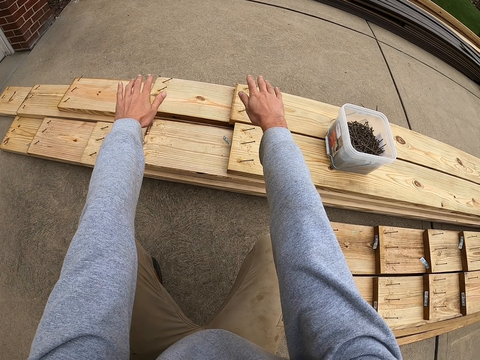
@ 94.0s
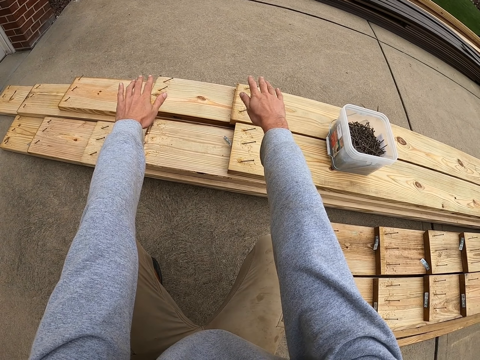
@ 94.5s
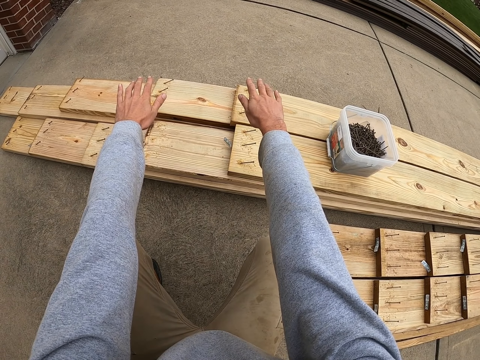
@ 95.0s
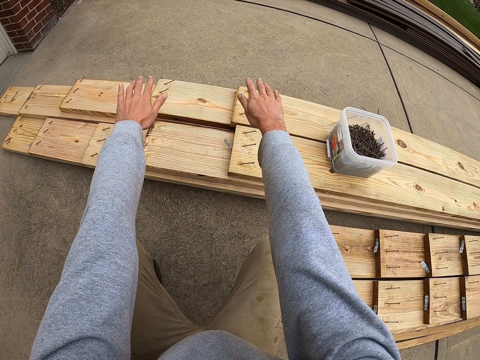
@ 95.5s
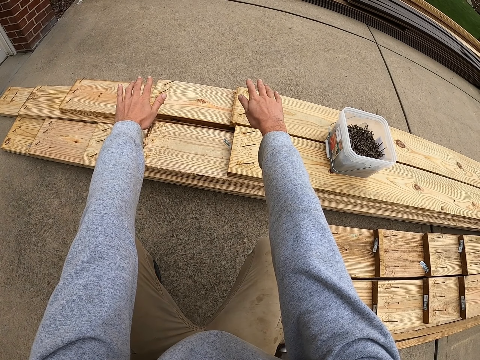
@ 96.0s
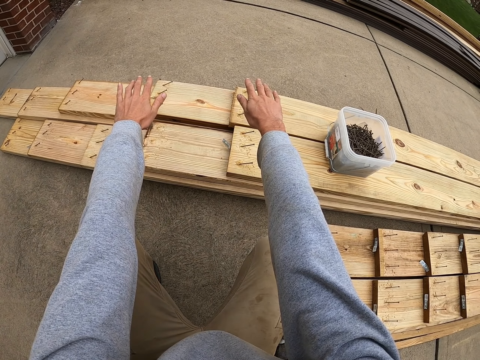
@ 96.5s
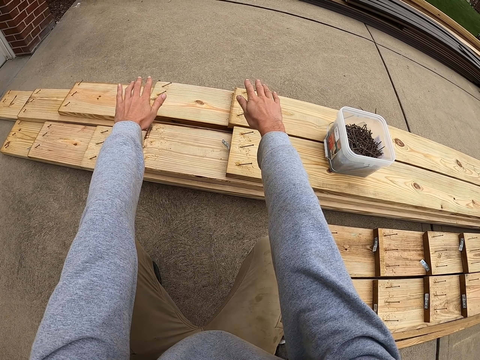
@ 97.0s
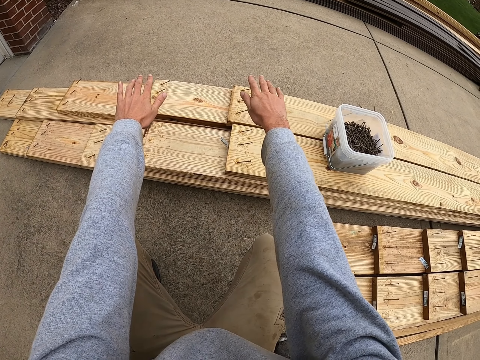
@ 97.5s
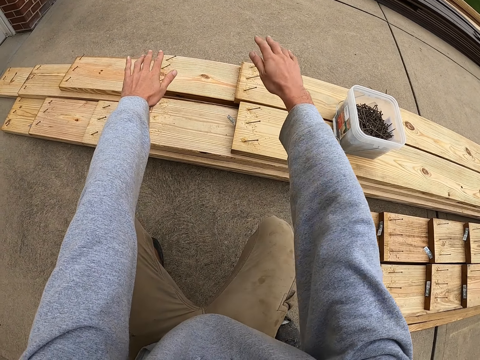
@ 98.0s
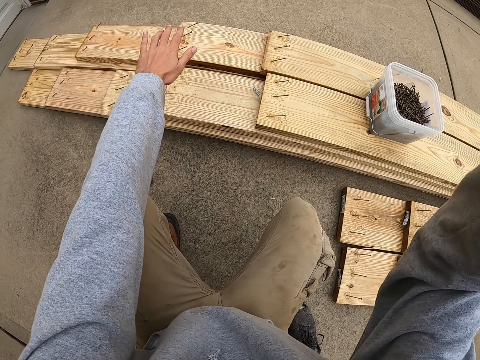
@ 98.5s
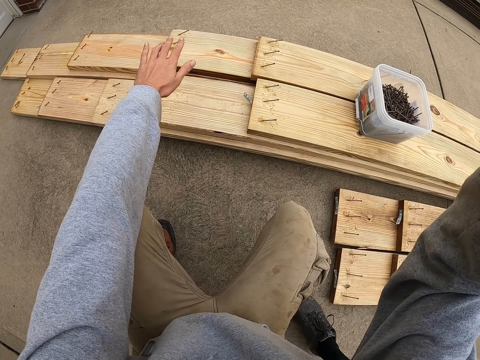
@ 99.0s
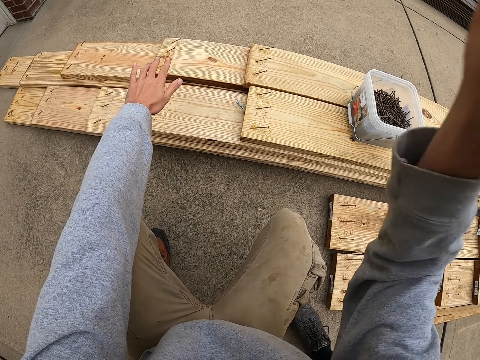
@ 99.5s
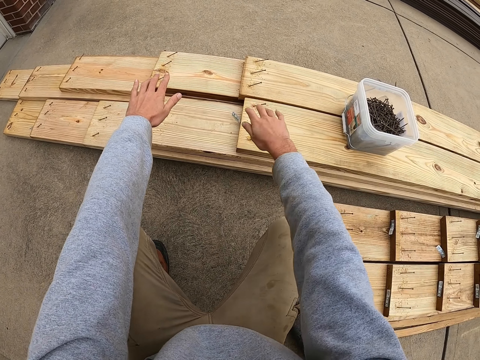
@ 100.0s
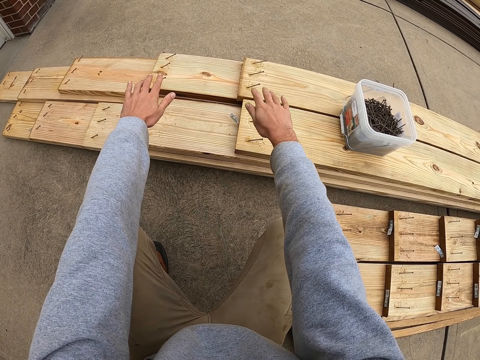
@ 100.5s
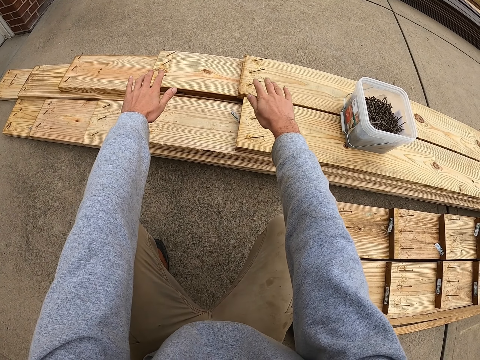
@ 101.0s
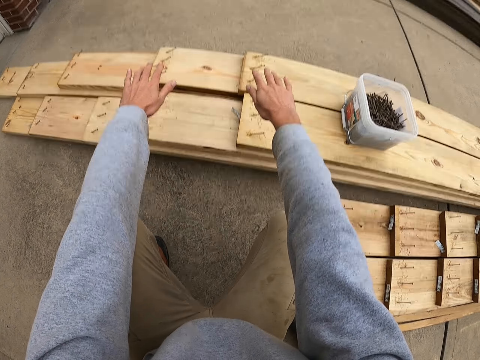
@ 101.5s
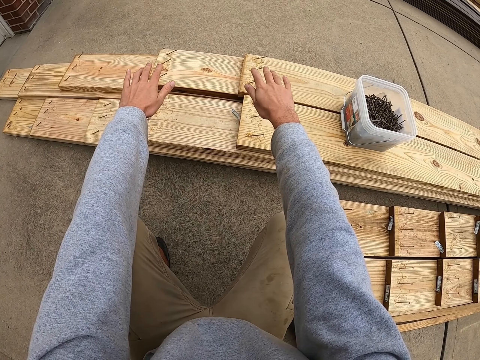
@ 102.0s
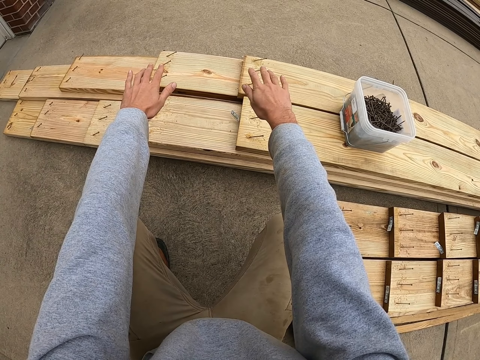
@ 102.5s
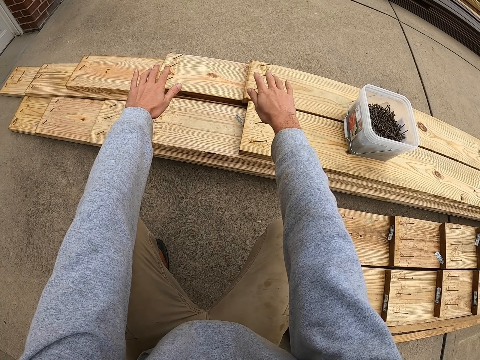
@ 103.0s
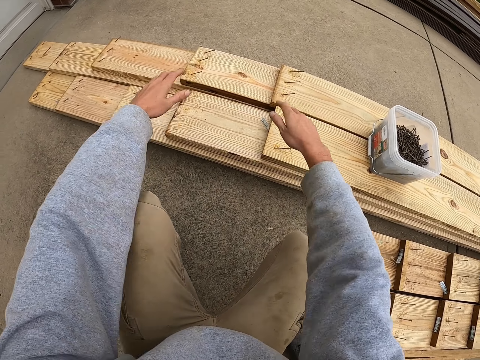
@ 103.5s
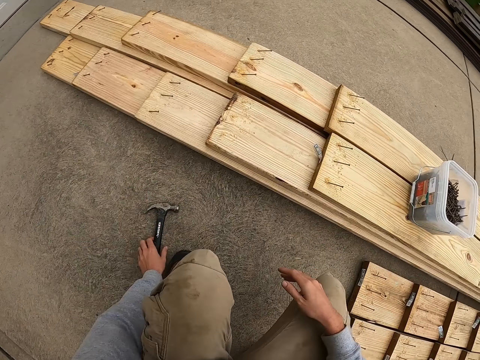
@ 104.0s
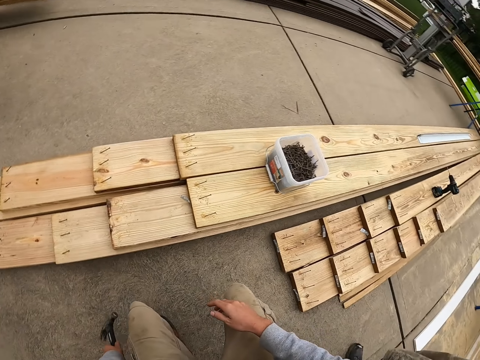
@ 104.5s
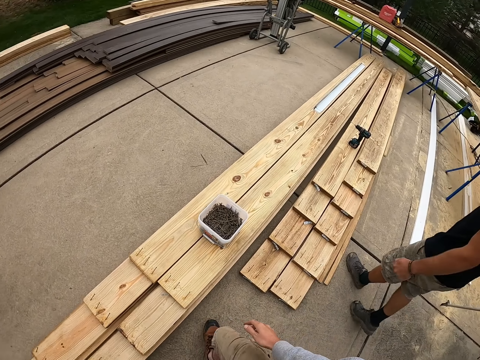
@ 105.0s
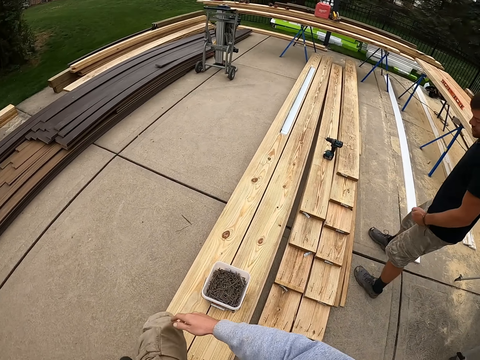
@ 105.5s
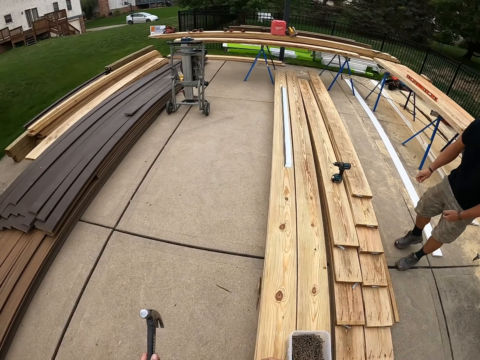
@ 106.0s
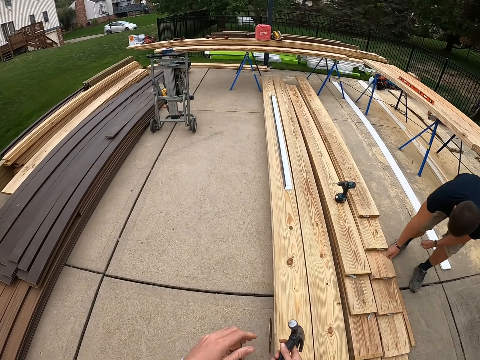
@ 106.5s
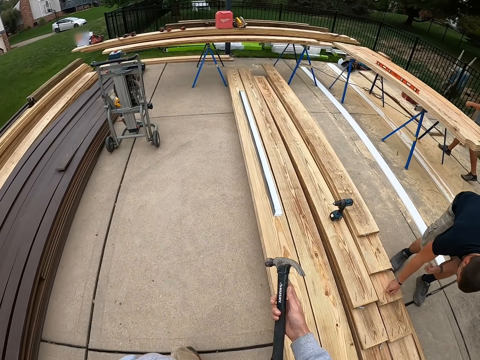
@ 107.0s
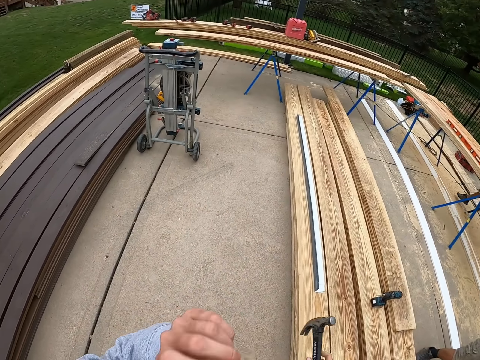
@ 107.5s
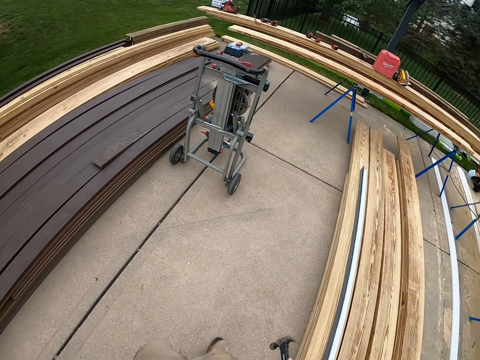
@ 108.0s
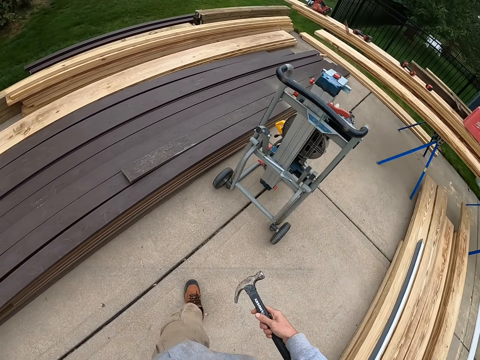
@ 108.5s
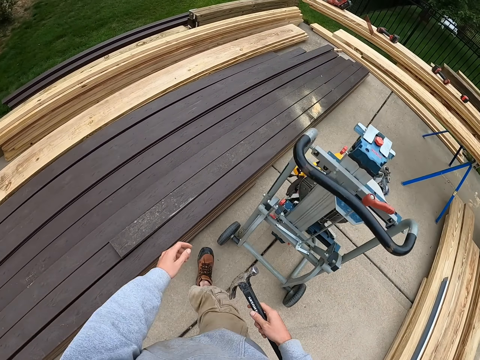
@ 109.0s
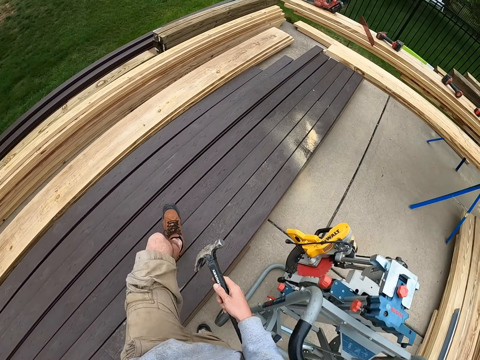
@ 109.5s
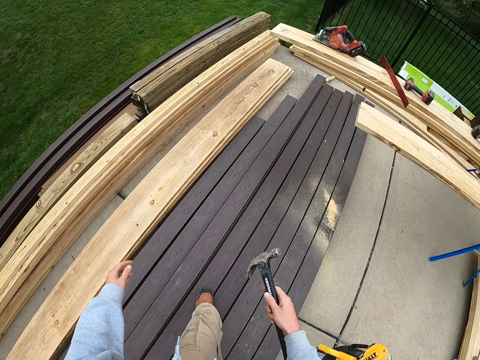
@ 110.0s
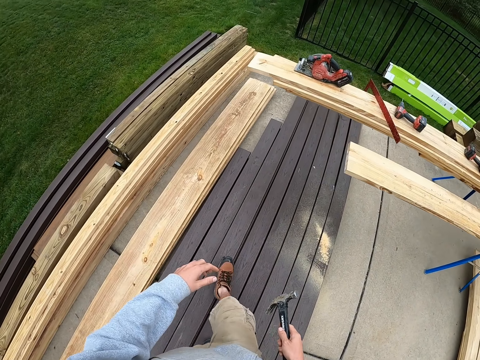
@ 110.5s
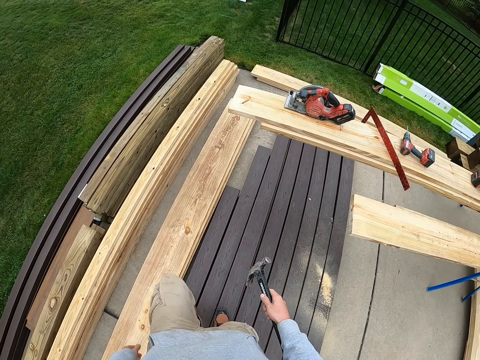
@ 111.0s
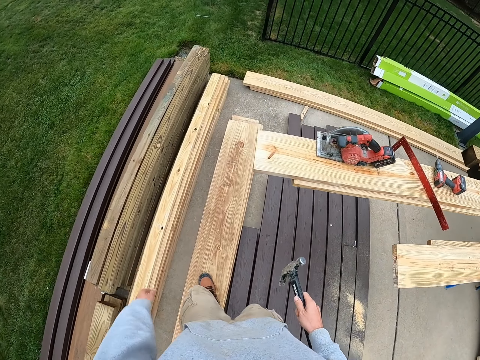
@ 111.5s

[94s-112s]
The camera wearer places hands on the nails. He raises a hand. He places hands on the nails. He picks up a hammer with his left hand. He walks.

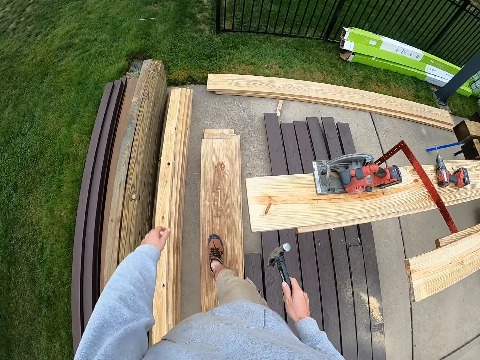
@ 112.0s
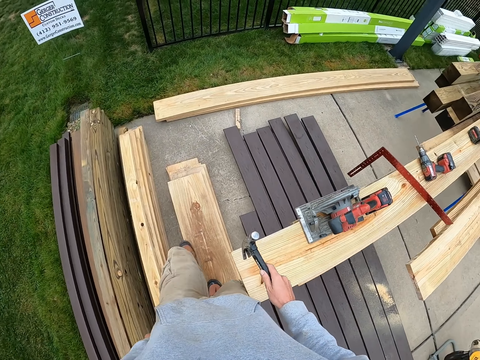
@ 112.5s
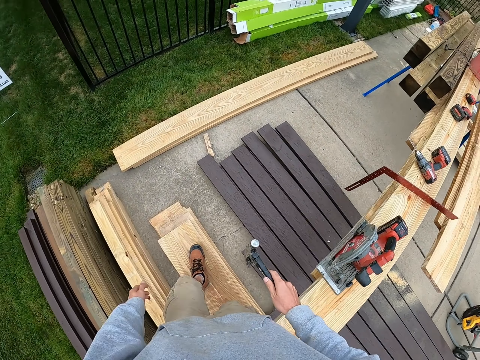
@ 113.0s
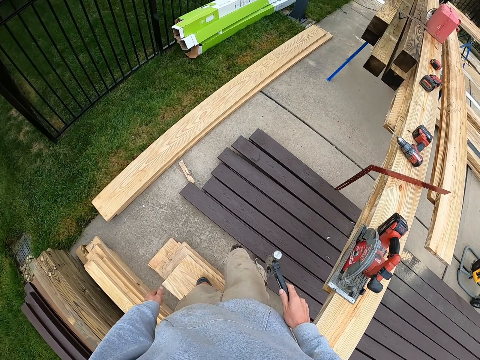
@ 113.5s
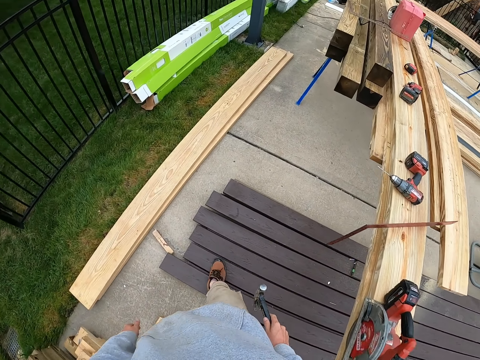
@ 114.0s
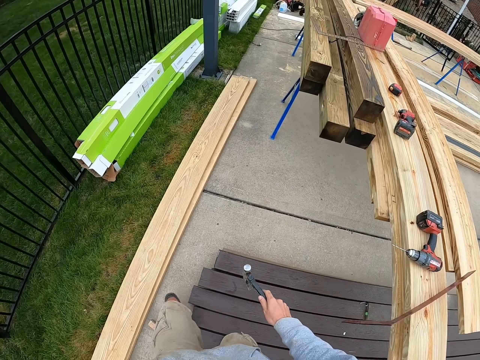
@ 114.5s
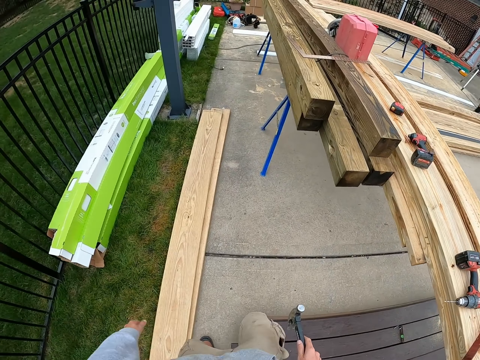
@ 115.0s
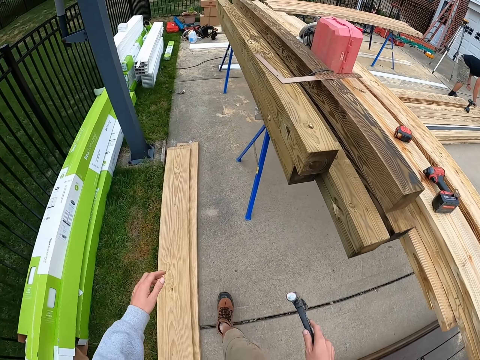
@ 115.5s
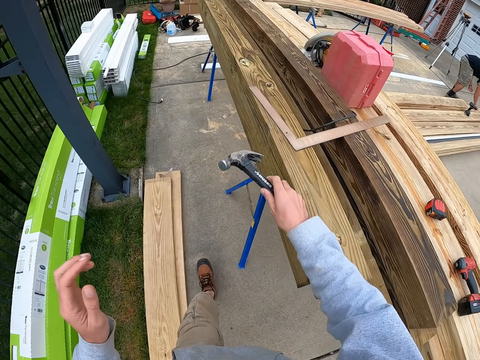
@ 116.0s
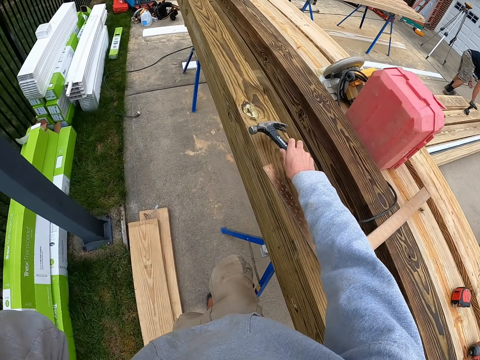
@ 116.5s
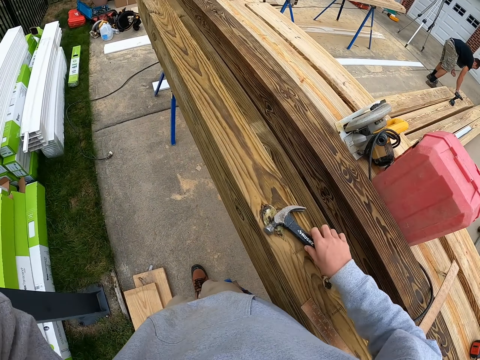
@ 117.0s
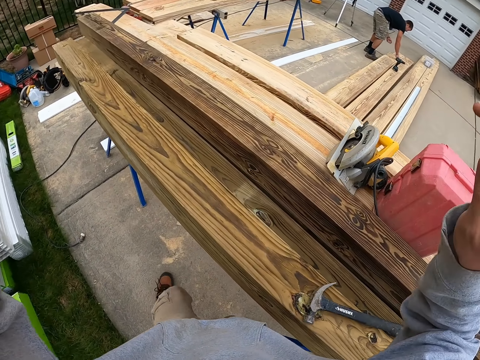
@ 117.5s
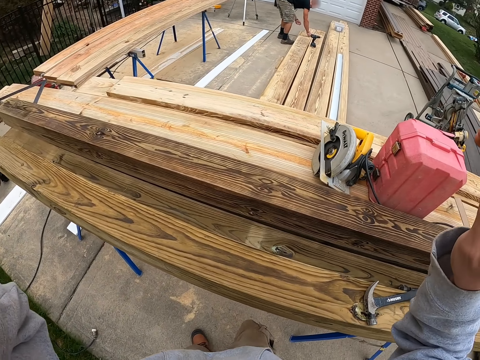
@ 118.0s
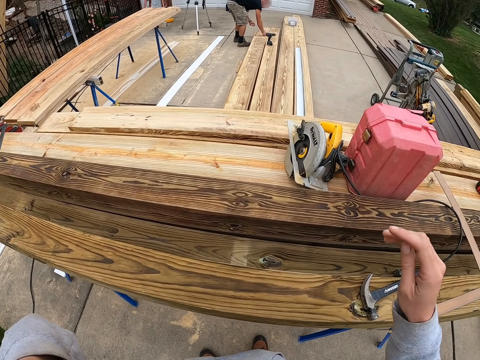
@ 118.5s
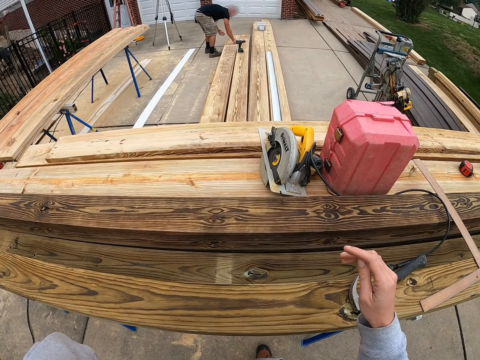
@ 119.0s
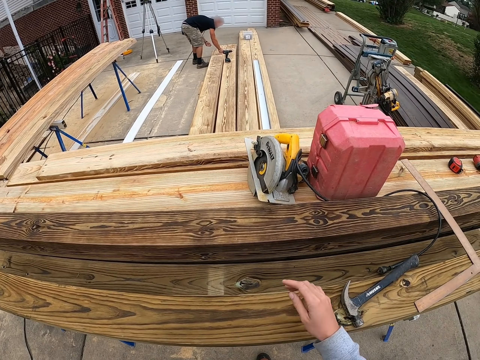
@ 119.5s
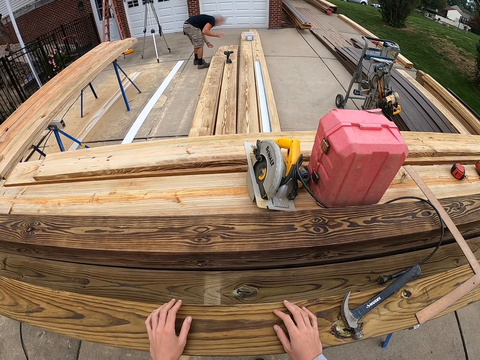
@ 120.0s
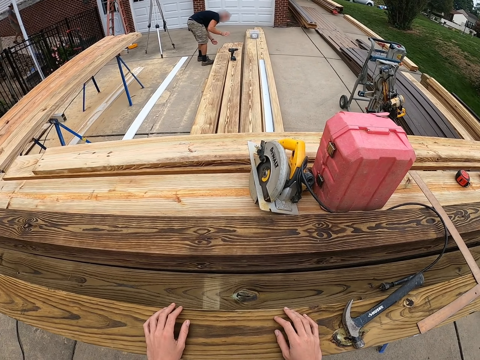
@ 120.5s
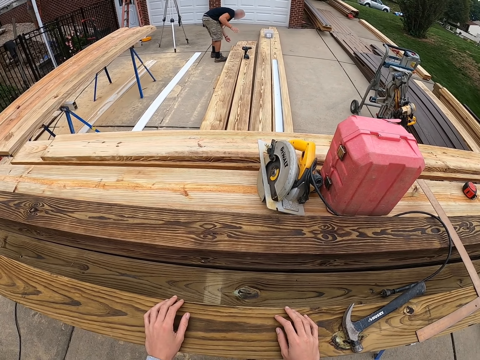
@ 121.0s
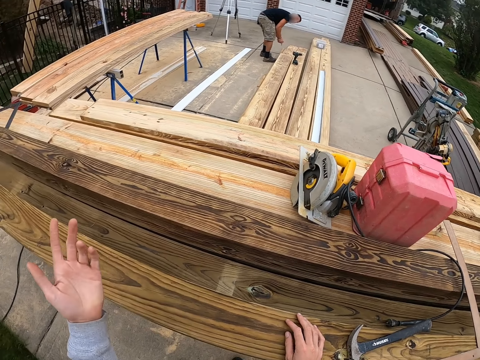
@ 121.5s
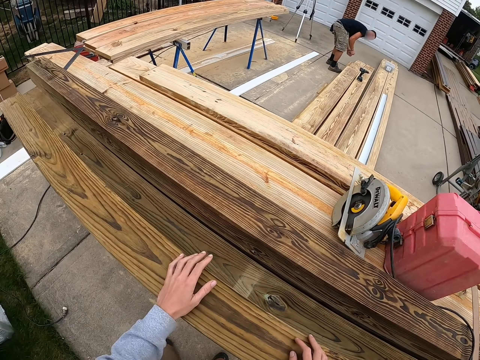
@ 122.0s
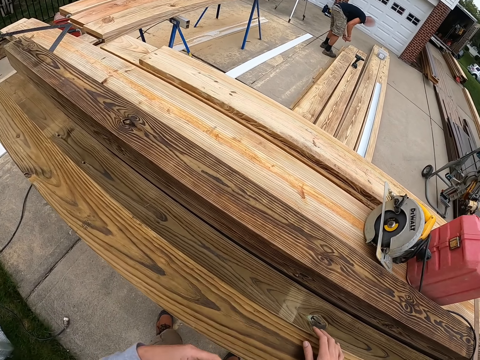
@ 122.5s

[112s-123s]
The camera wearer puts the hammer on the lumber. They raise a hand and touch the timber.
